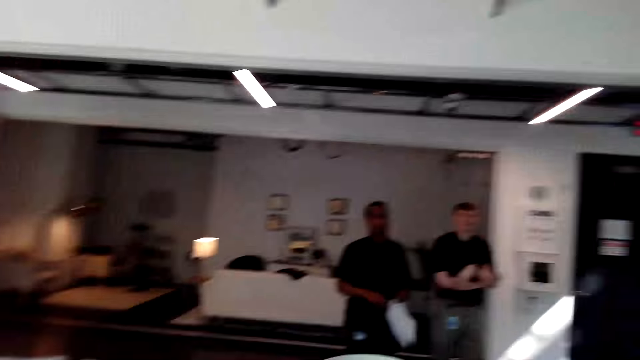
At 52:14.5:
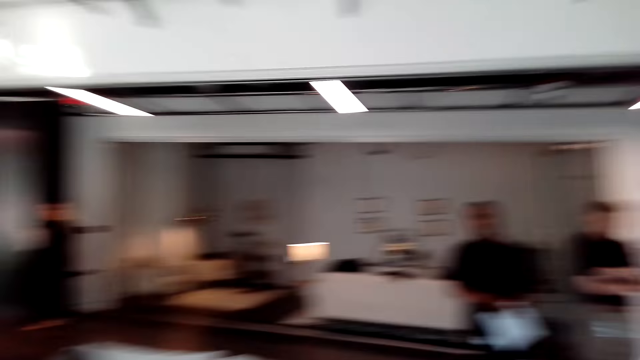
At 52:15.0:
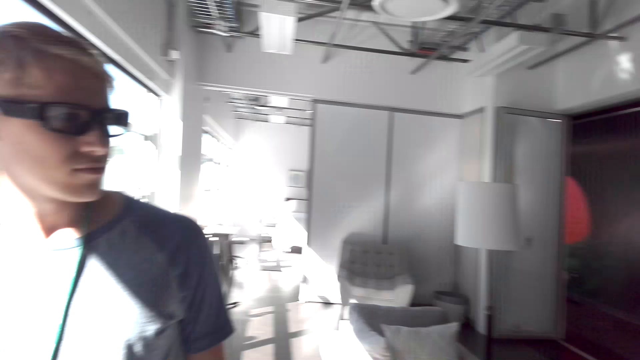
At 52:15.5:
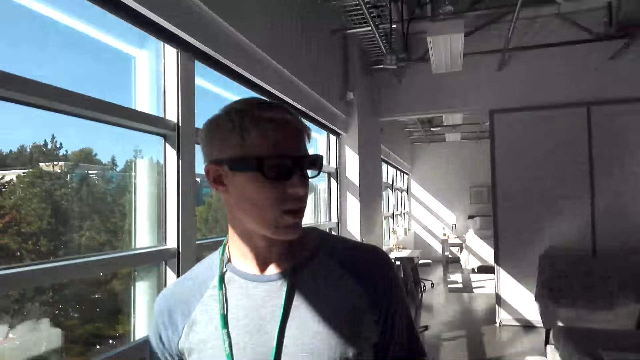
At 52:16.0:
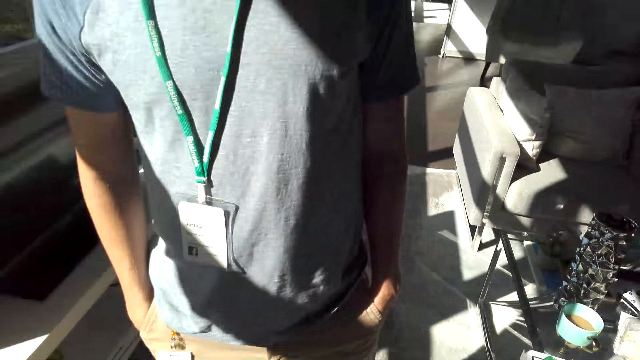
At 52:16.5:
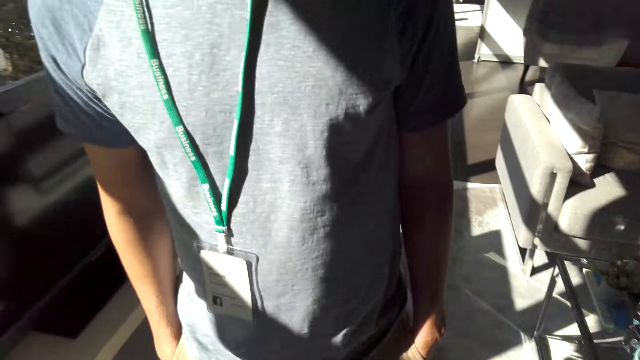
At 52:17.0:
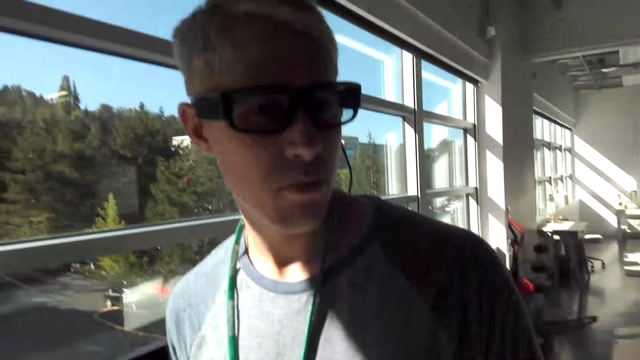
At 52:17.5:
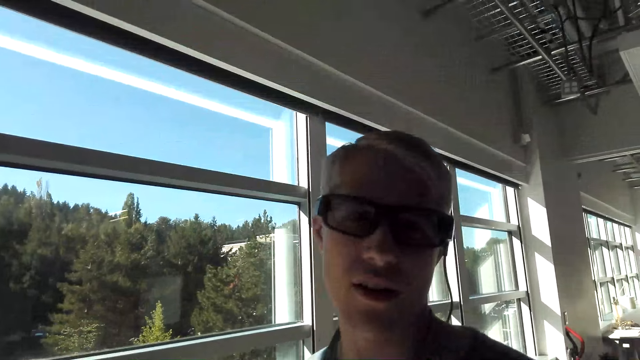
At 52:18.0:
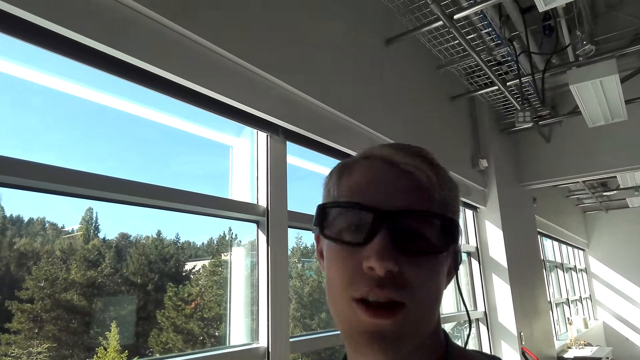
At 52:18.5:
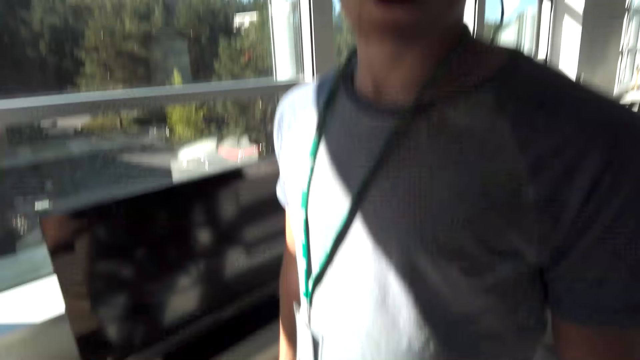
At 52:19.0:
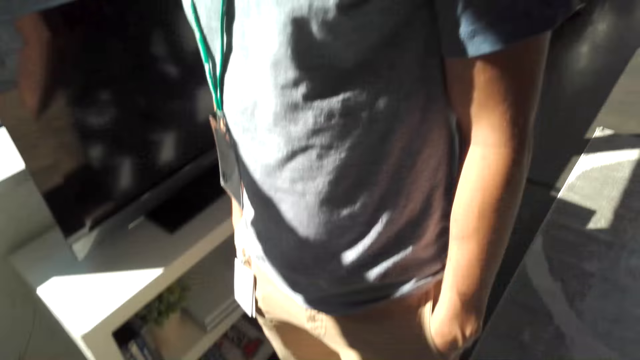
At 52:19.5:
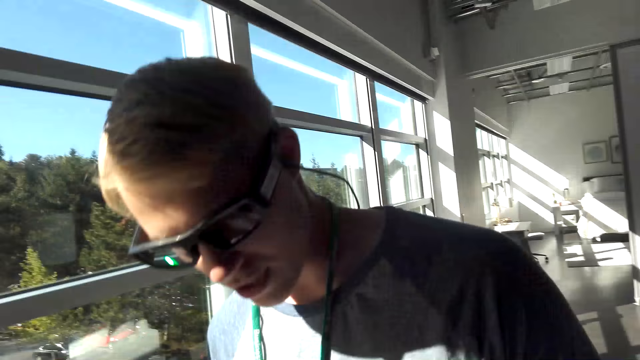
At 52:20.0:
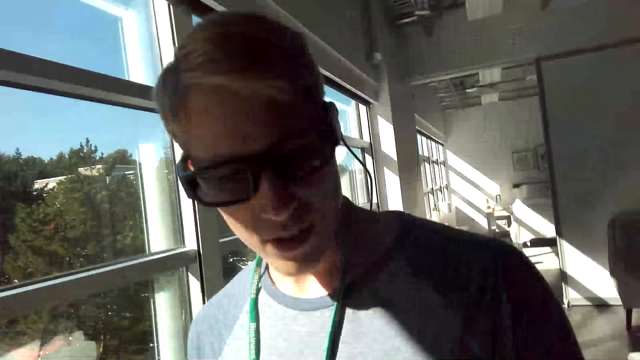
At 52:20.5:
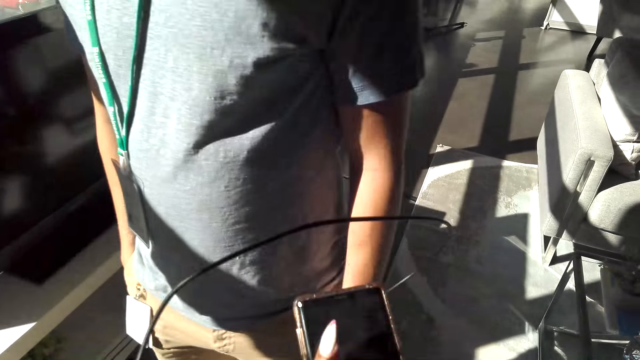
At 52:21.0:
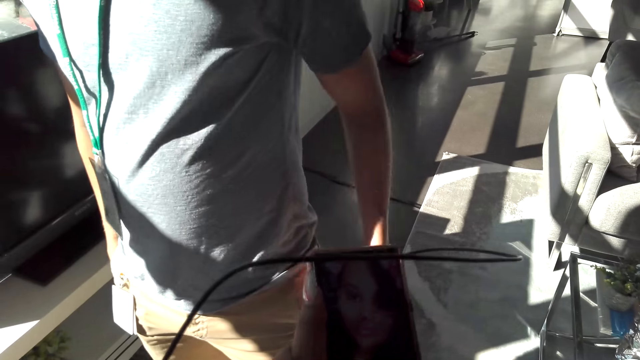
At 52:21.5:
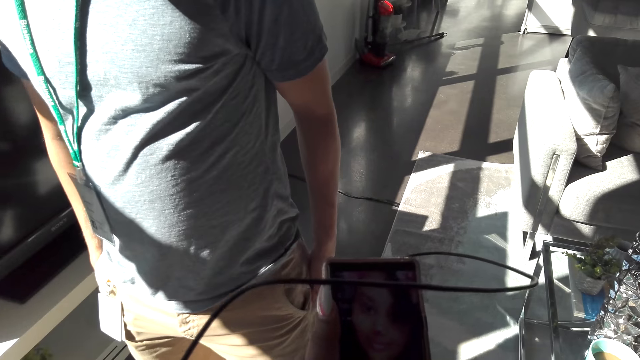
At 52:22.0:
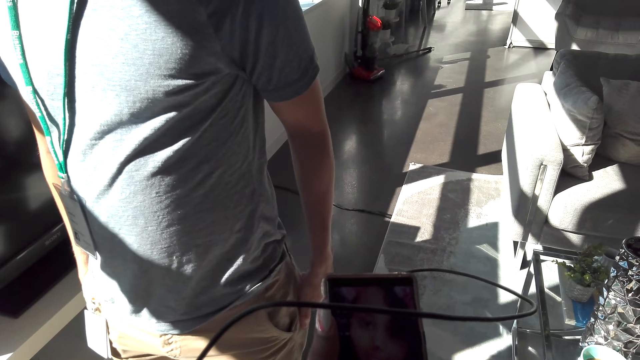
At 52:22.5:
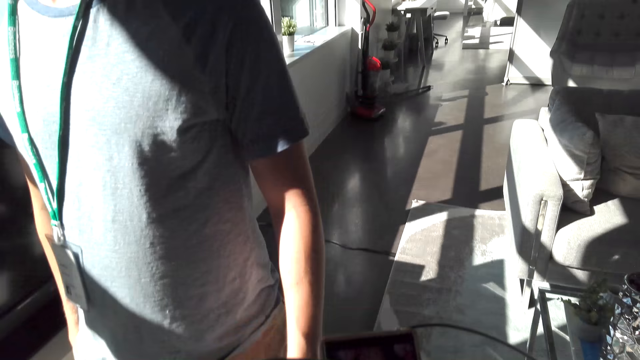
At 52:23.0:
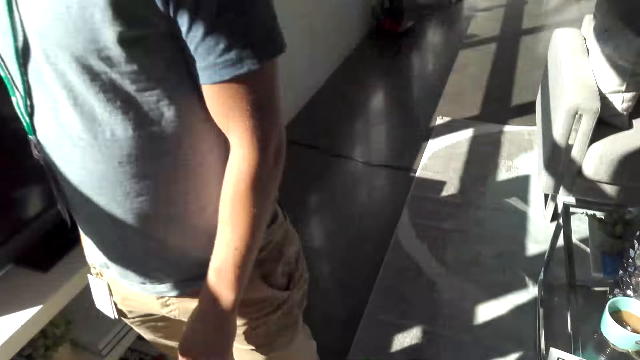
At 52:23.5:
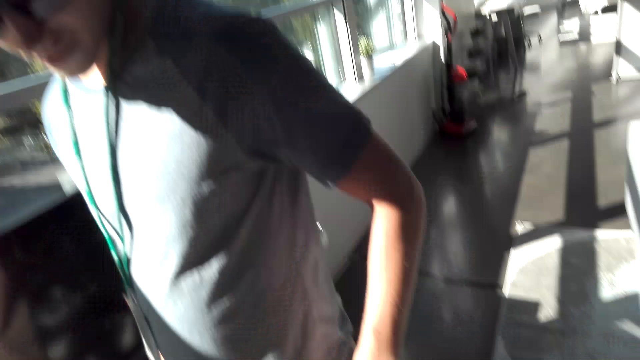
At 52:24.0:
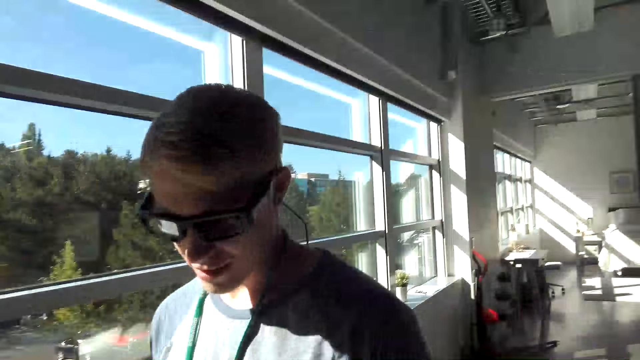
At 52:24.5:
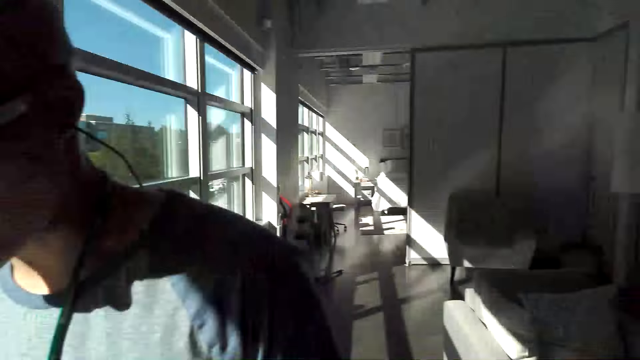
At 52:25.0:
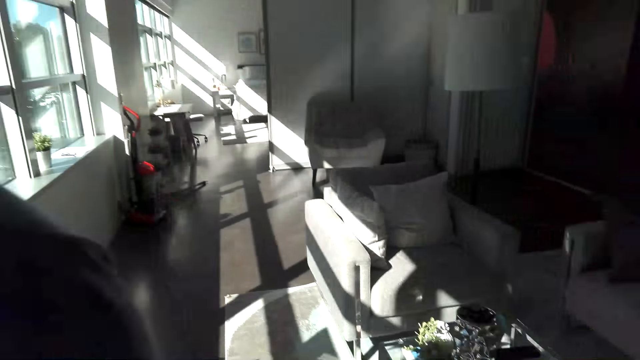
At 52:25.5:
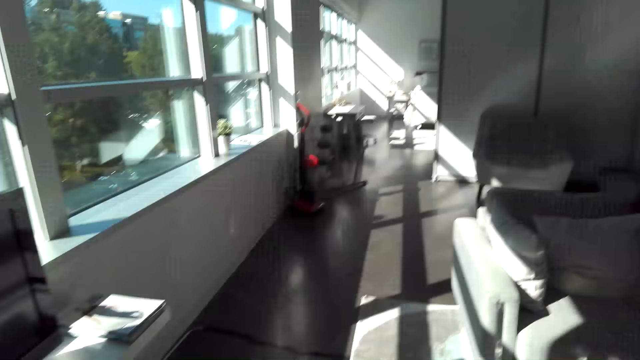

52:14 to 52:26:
The camera wearer stares at a man. The man walks around the house while holding his pocket. The camera wearer talks to the man. They use the phone. The man removes his hand from his pocket. The camera wearer talks to the man.

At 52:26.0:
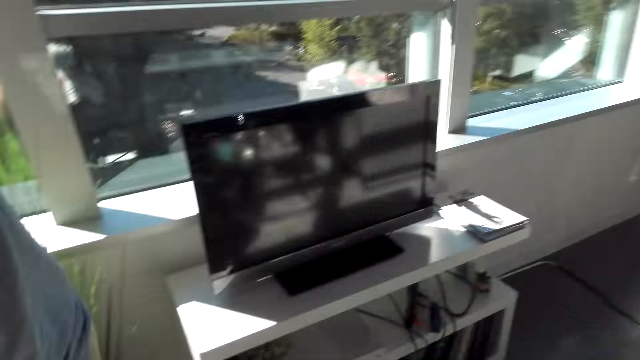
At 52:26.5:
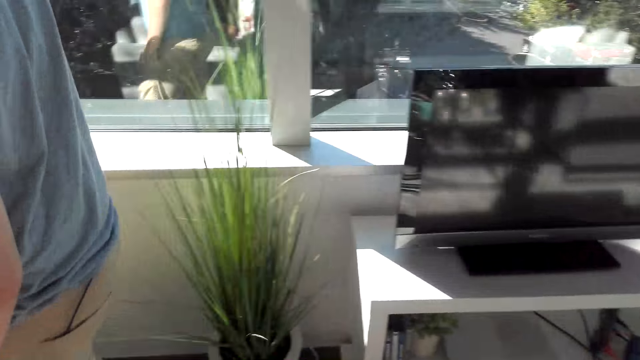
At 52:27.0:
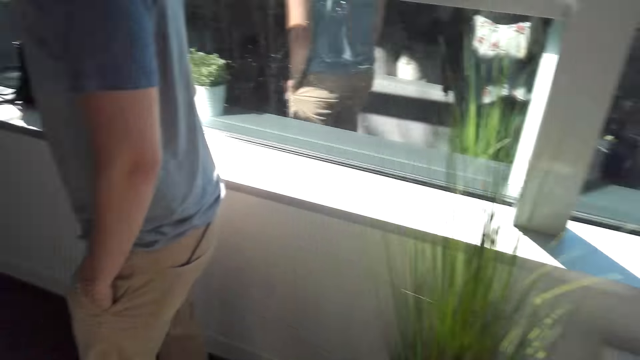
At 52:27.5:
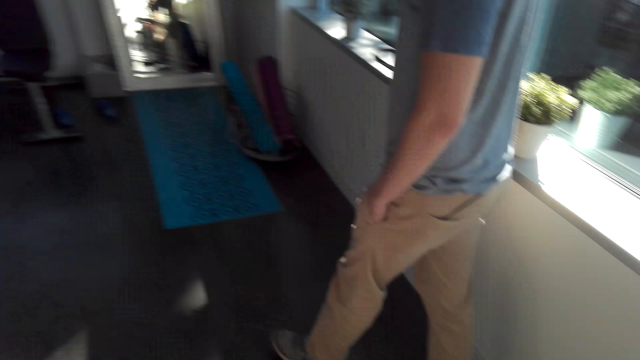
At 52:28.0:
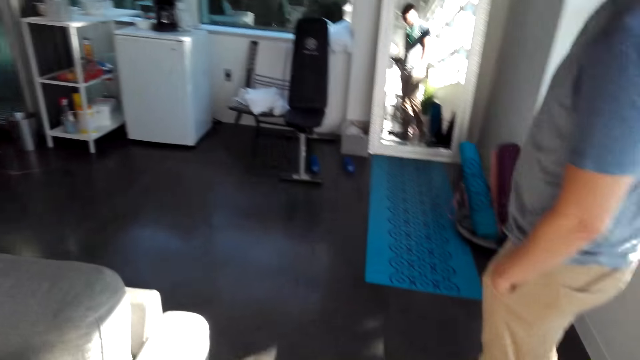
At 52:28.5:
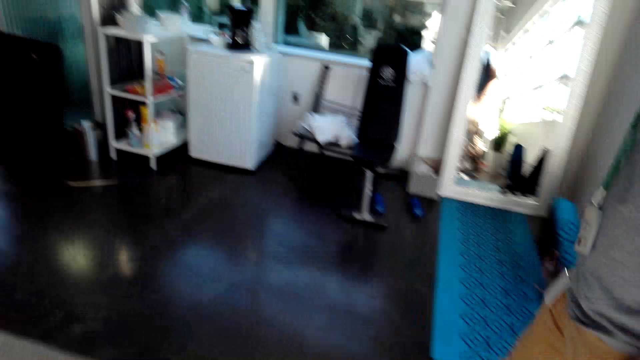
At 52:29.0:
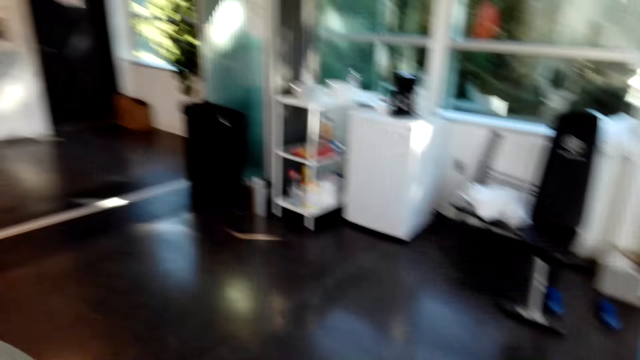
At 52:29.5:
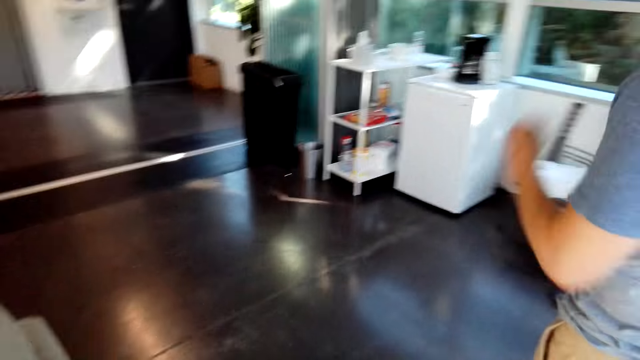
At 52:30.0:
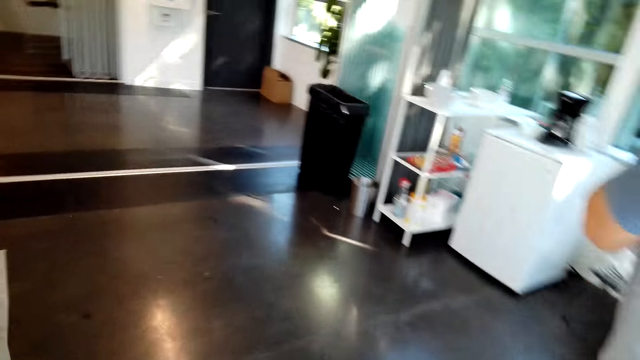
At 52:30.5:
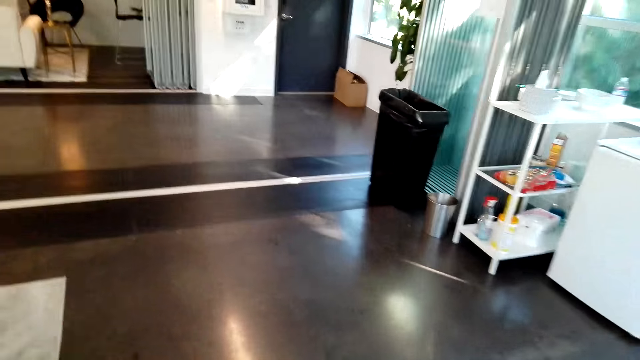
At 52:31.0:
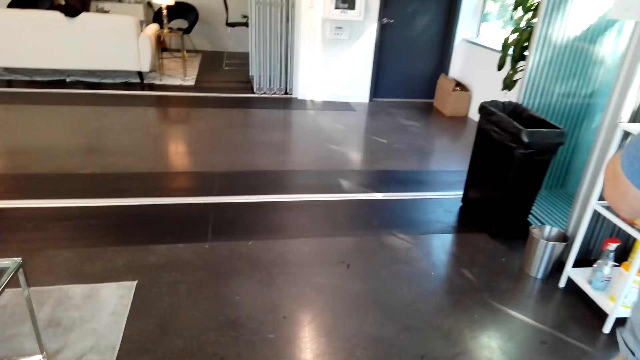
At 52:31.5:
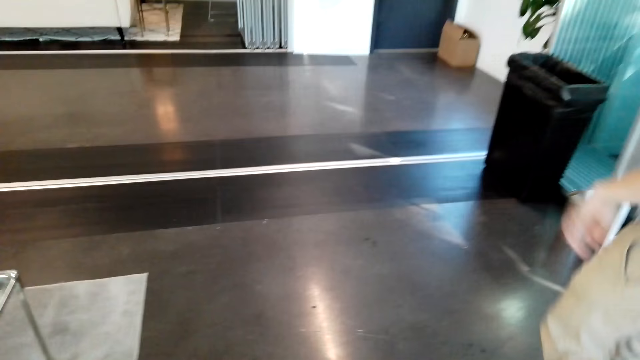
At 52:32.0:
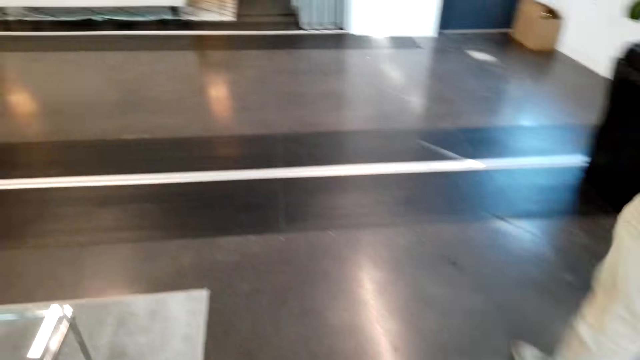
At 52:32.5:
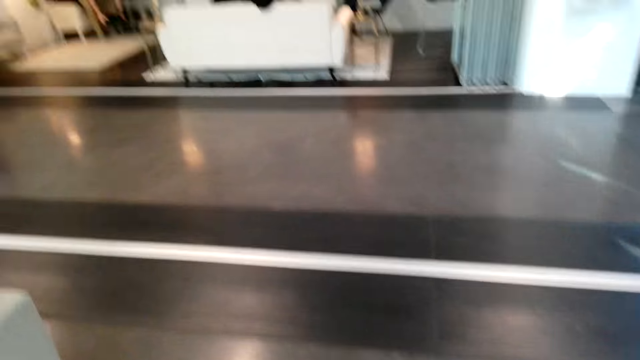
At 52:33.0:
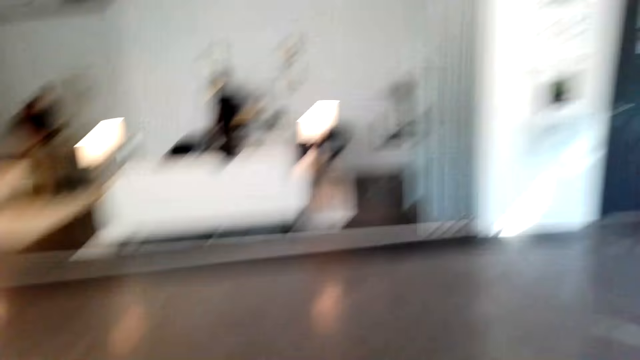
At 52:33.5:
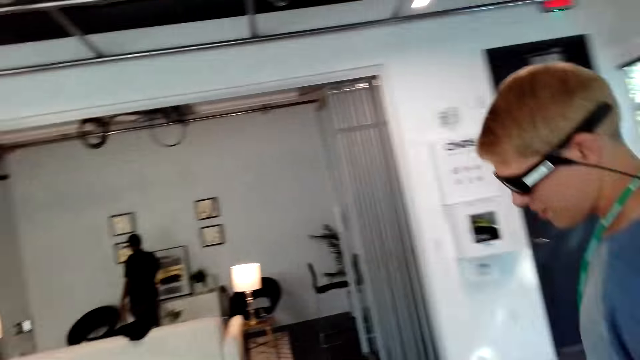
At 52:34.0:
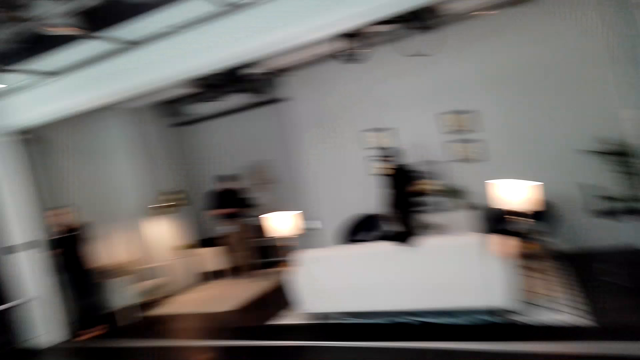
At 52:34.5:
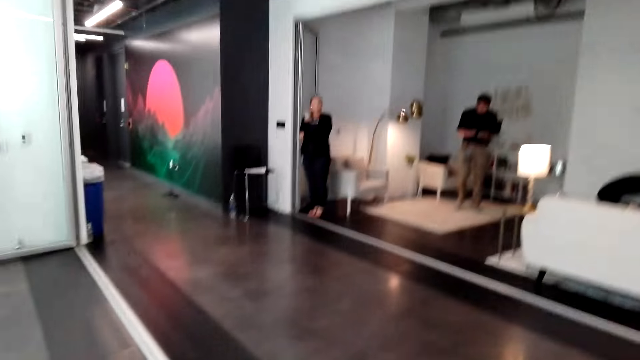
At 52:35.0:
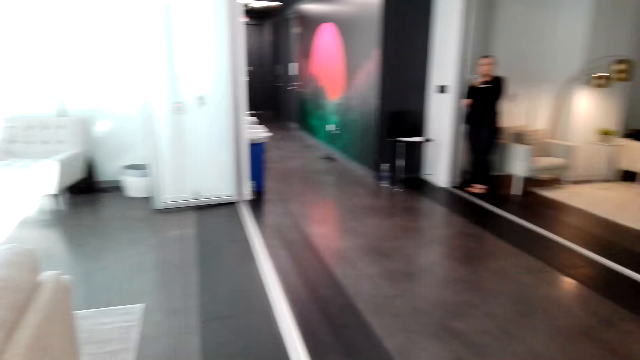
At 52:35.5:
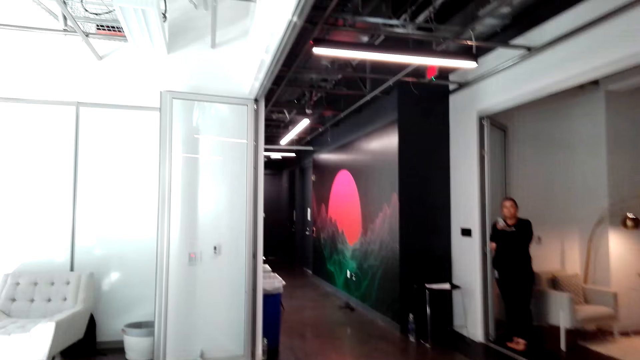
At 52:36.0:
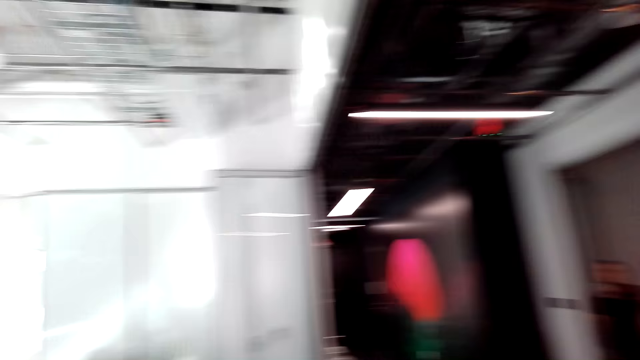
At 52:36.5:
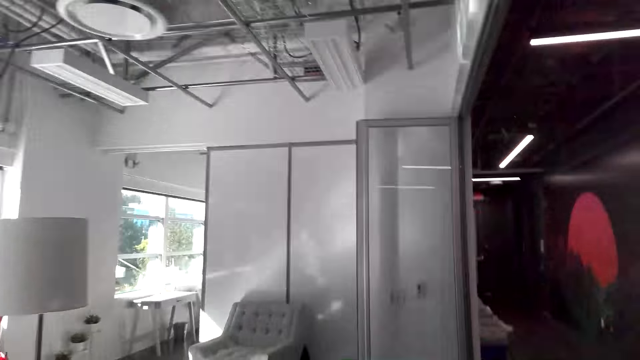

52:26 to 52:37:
The camera wearer follows a man. The man folds his elbow. The man walks along the house. The camera wearer stares at the man. They walk around the apartment.
